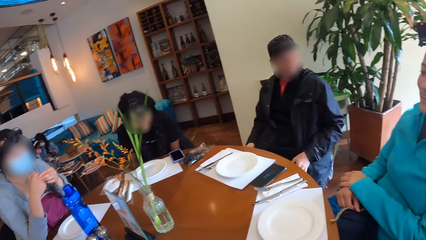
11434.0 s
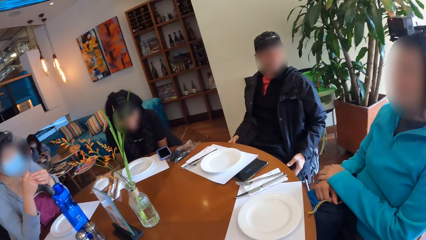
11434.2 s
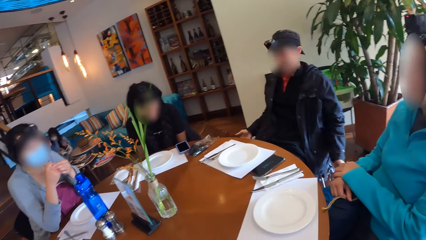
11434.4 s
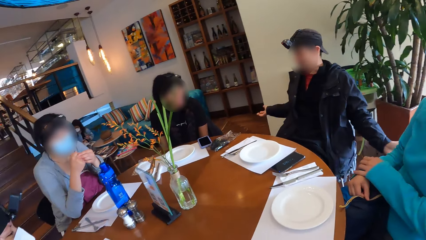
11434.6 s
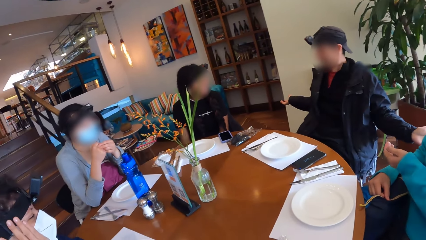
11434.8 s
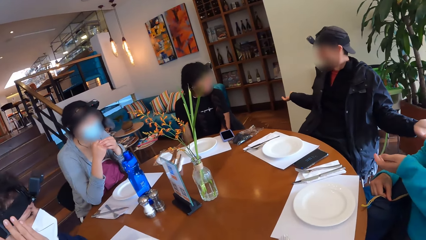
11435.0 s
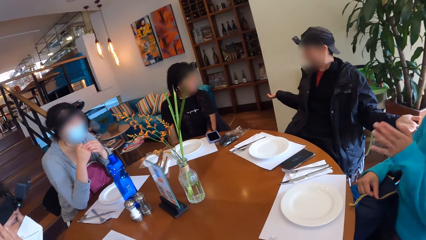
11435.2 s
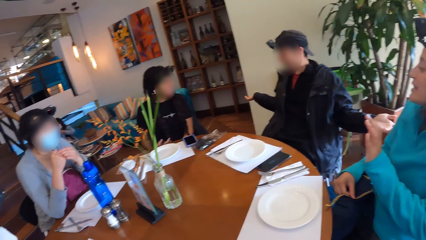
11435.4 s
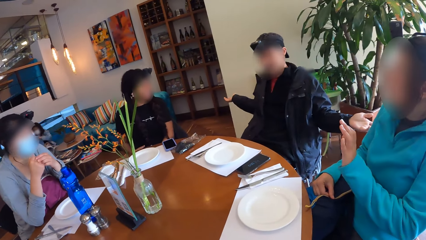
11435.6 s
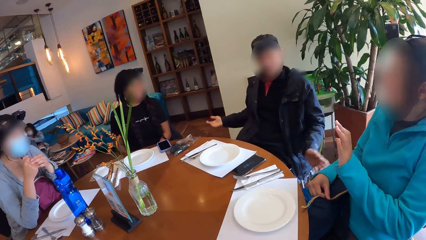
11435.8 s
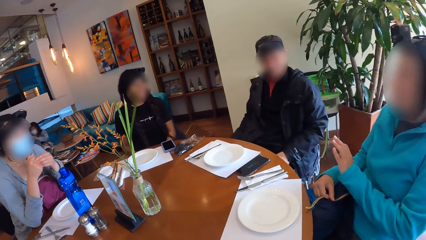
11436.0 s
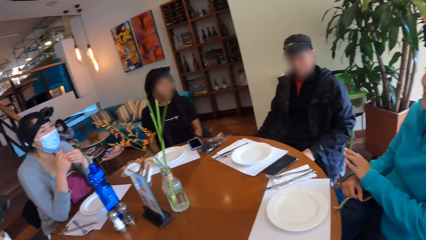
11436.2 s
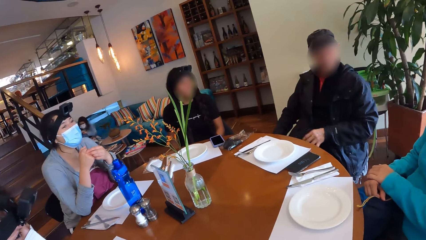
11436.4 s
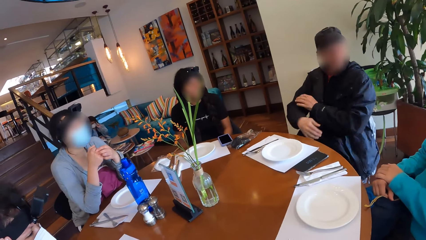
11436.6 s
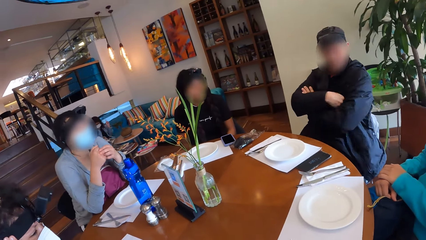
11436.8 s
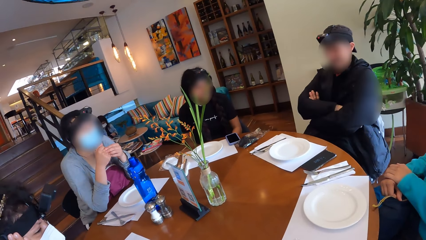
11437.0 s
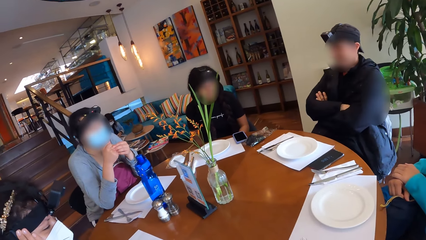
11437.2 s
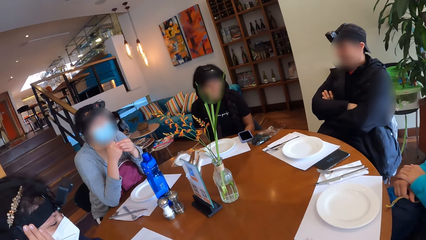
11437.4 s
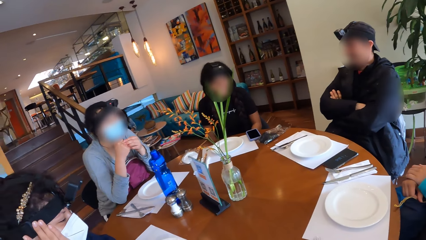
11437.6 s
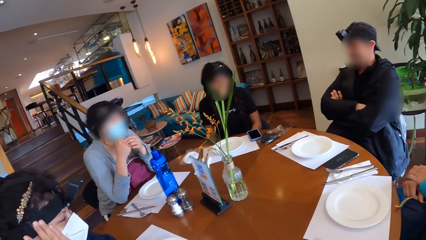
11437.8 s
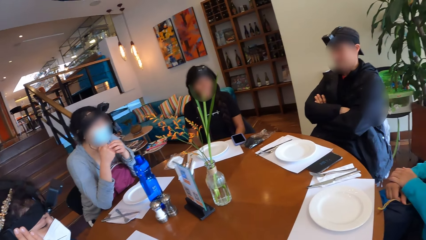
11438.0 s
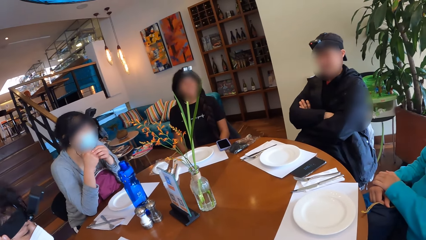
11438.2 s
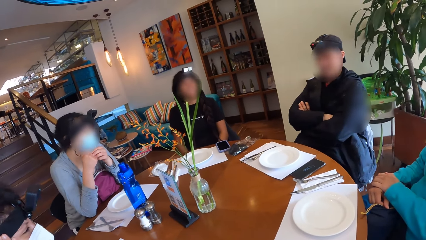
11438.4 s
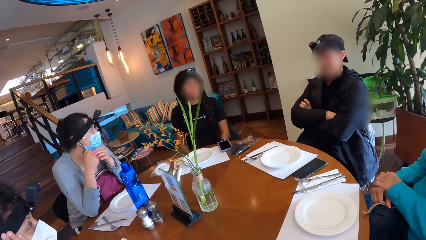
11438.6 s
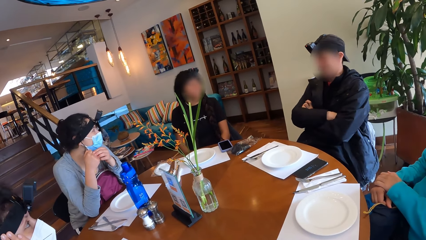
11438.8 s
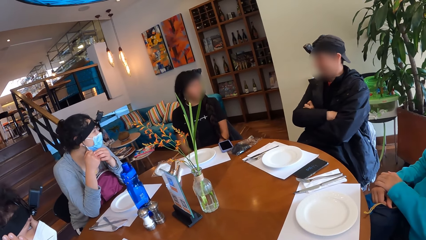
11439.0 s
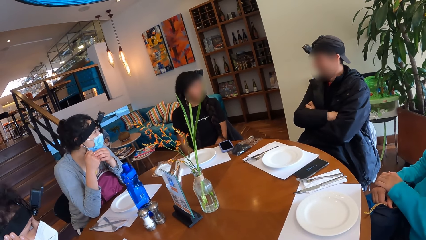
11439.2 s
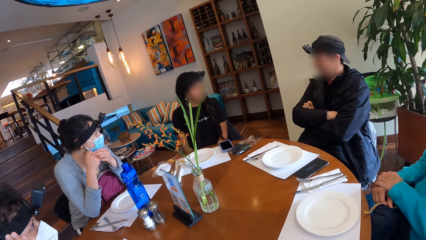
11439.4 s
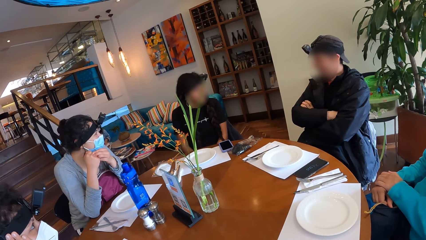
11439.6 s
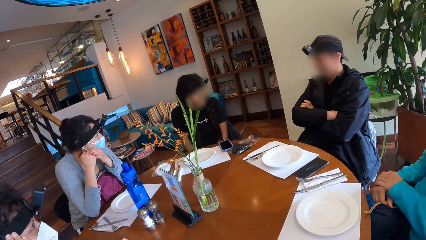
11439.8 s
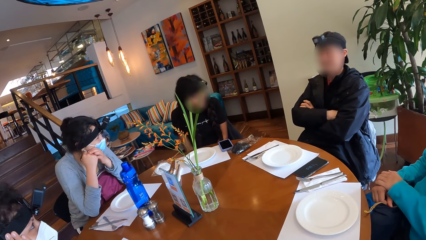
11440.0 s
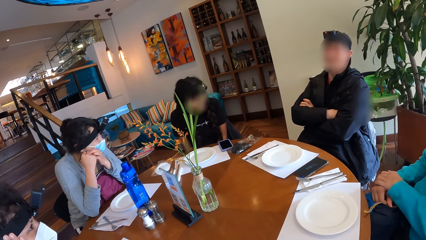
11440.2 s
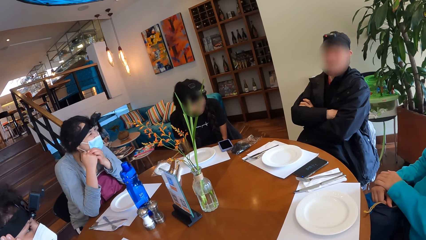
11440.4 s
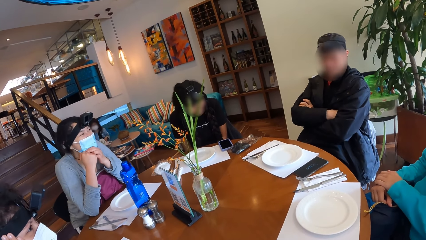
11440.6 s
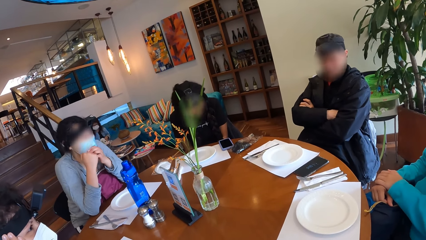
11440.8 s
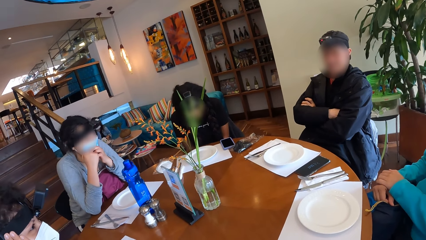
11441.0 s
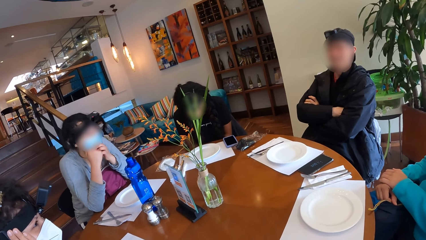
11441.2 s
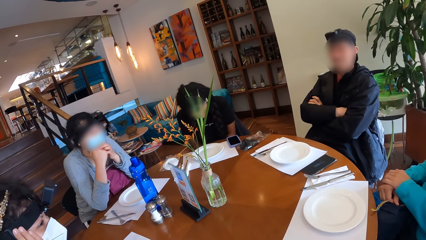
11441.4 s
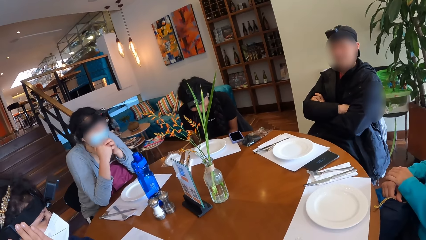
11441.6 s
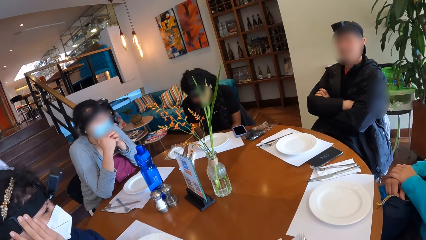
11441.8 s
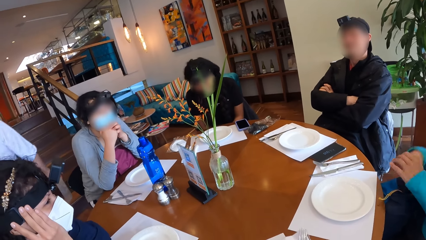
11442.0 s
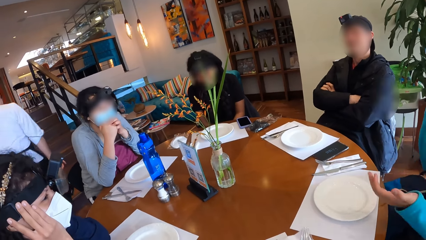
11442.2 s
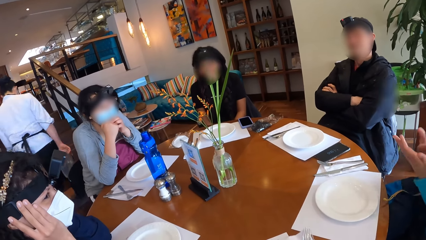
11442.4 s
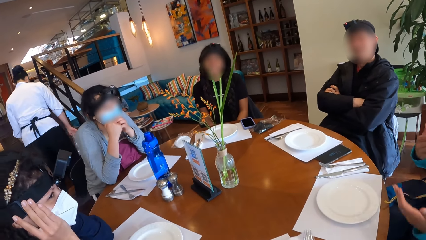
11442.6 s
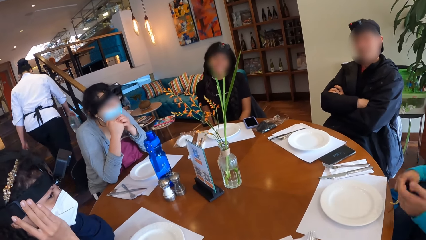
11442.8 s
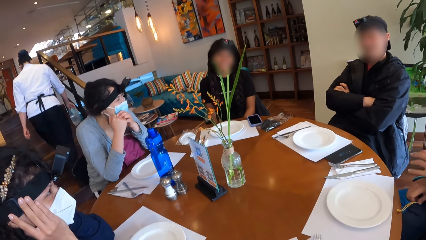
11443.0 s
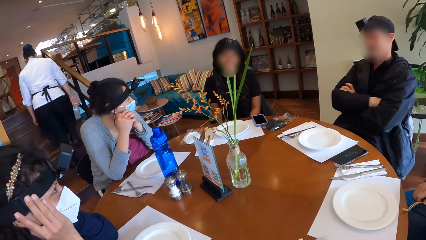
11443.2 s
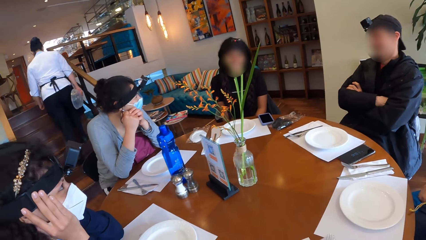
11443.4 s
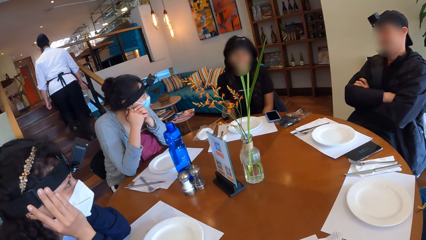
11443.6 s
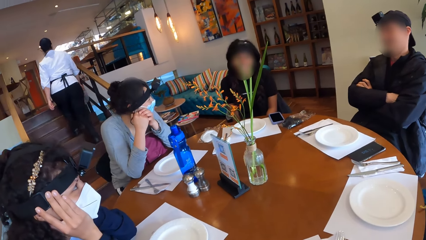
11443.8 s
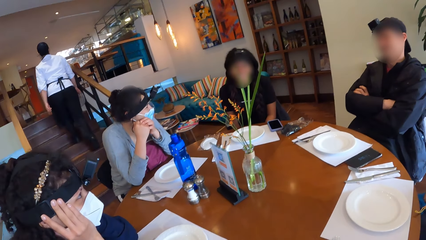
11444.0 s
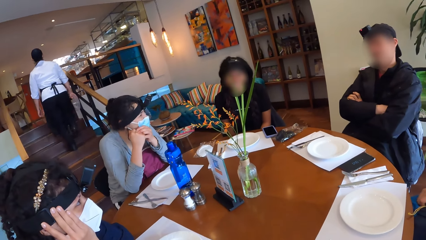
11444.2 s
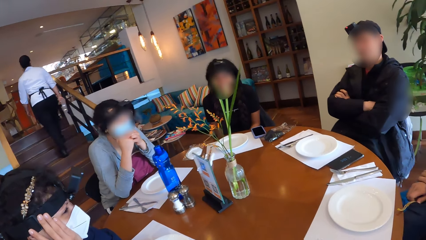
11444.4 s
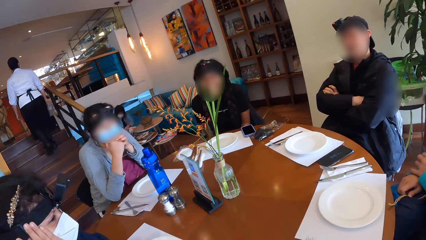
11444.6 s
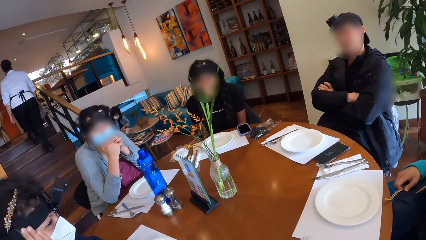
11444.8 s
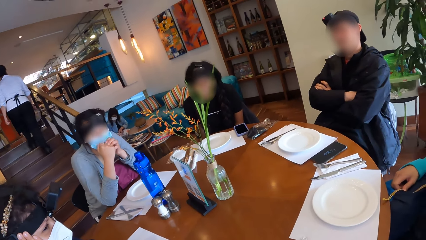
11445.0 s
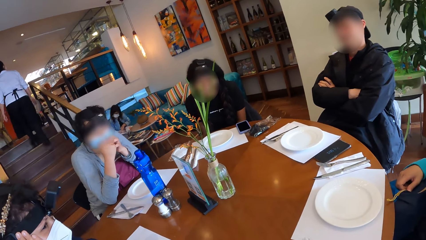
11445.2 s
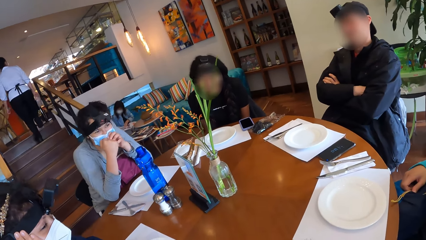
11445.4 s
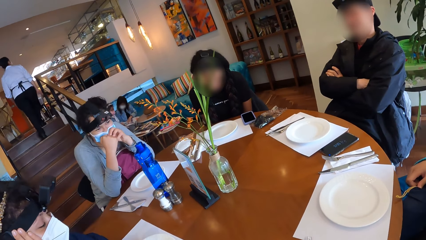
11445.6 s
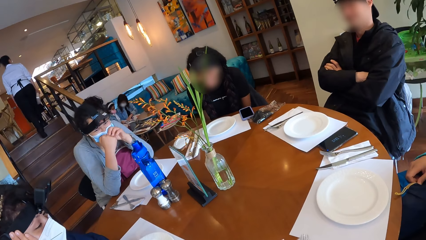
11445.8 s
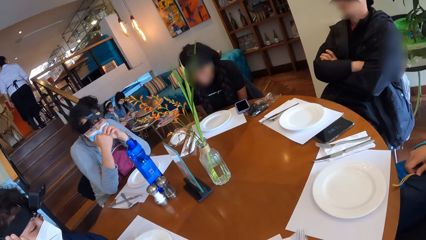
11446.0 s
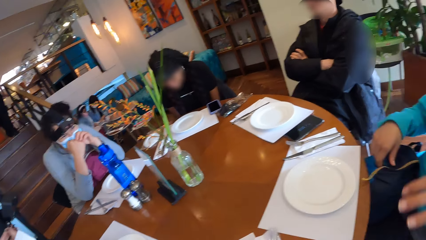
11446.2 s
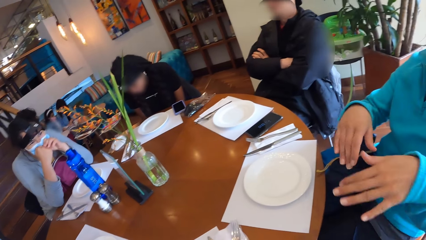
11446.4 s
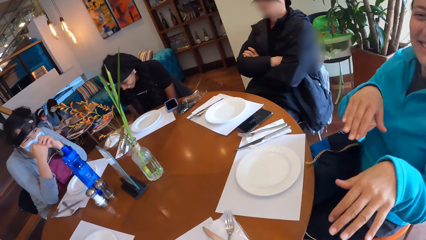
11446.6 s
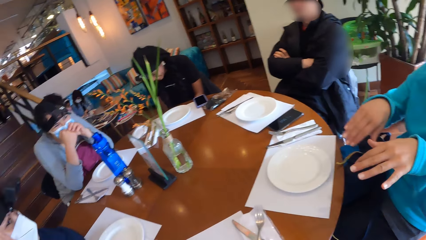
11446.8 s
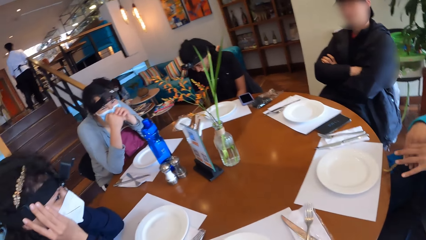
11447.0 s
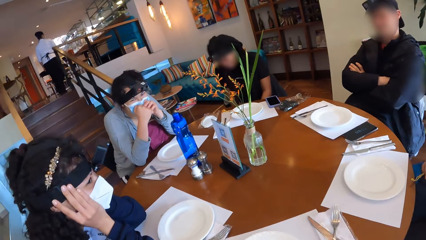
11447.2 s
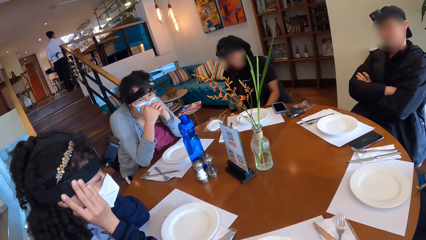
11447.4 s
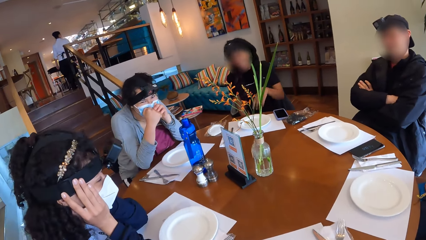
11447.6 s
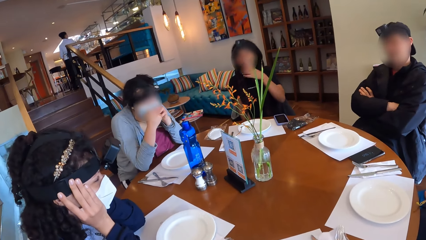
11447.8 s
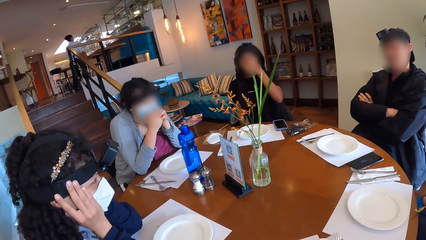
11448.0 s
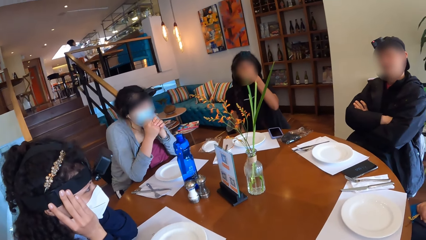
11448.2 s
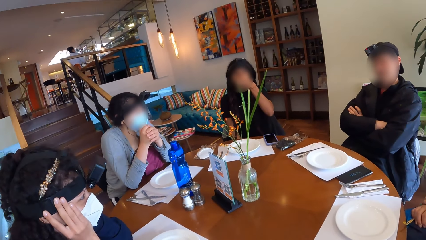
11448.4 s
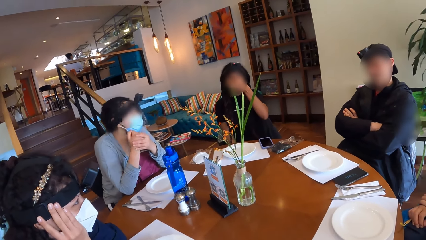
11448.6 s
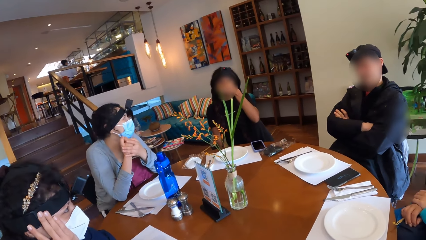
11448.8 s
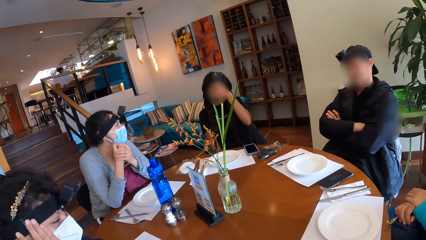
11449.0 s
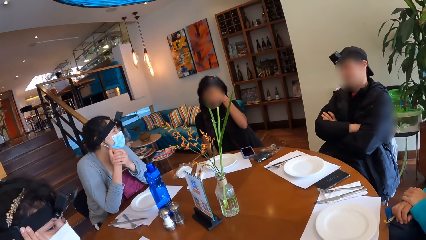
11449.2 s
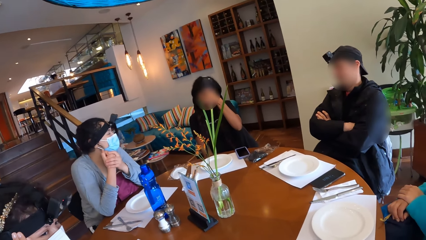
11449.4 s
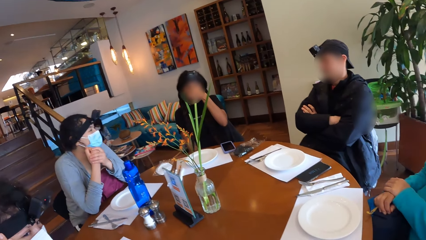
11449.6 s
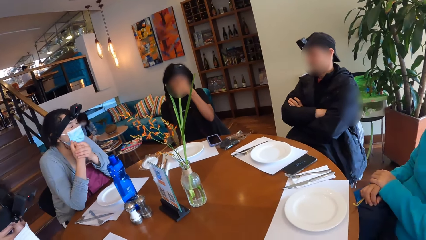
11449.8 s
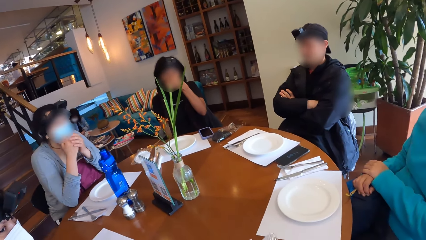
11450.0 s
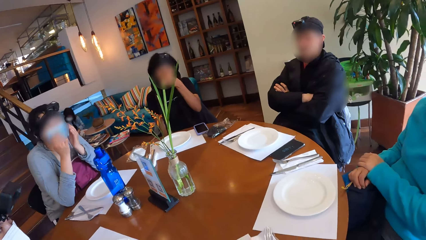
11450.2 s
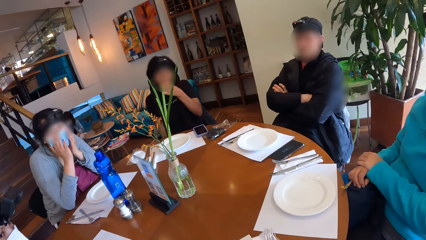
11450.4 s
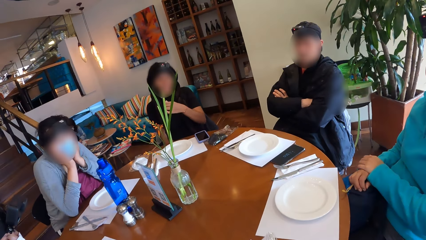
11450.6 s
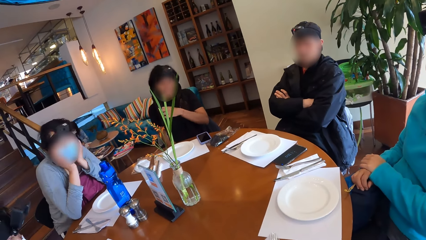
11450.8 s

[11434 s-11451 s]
A woman interacts with the group of people at the table. The man folds his hands on his chest. Another woman laughs. The camera wearer looks around the table. A third woman laughs. A person shows hand gestures. The second woman touches her face with her left hand. The camera wearer looks around the table.
